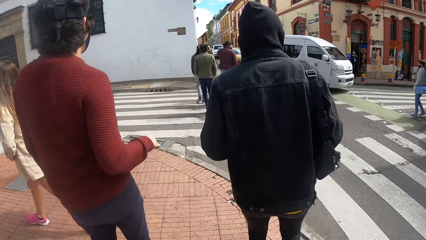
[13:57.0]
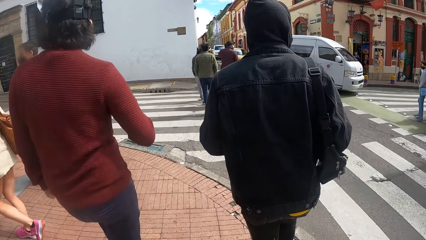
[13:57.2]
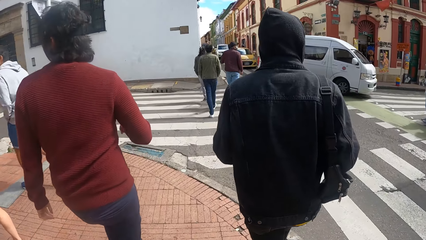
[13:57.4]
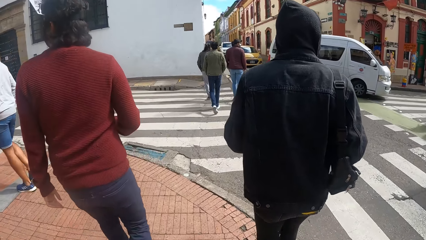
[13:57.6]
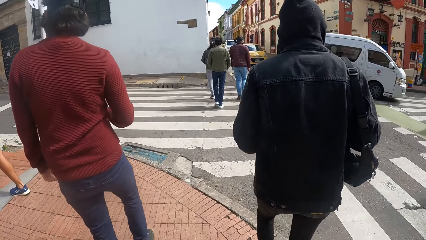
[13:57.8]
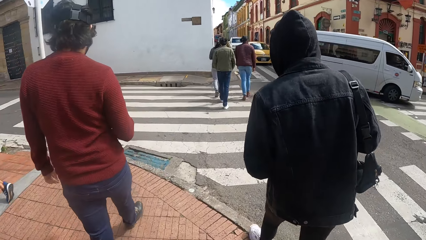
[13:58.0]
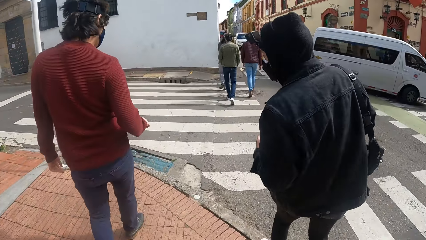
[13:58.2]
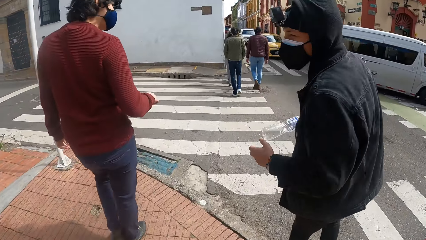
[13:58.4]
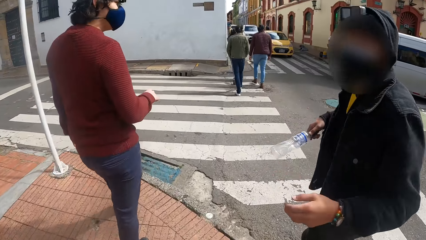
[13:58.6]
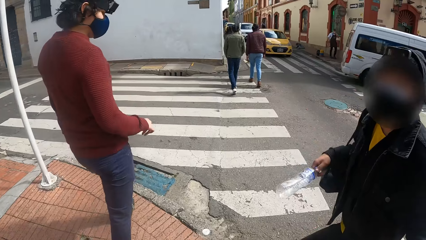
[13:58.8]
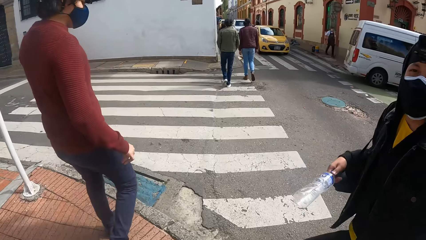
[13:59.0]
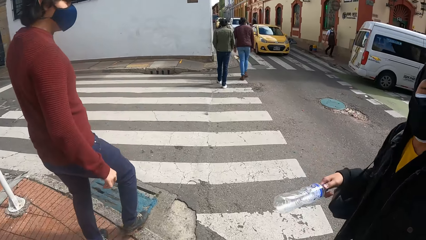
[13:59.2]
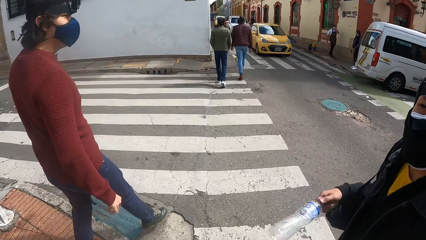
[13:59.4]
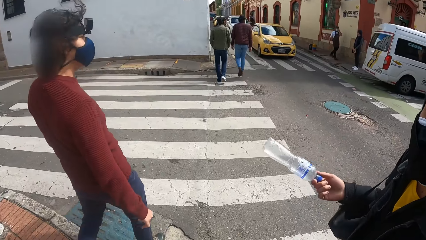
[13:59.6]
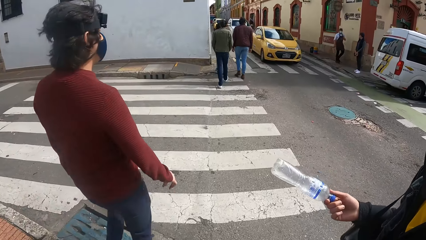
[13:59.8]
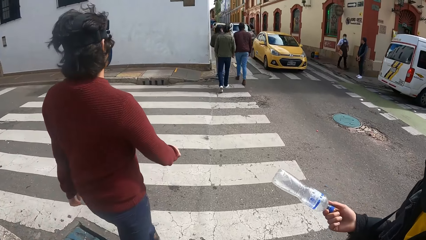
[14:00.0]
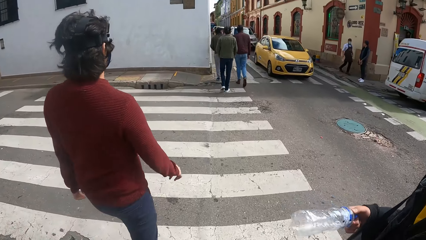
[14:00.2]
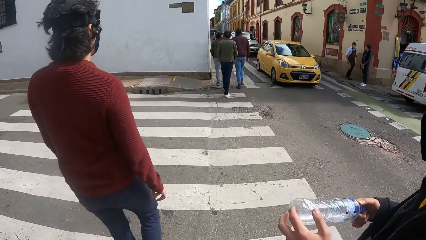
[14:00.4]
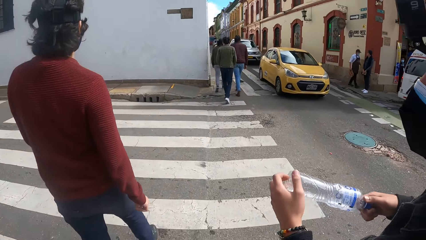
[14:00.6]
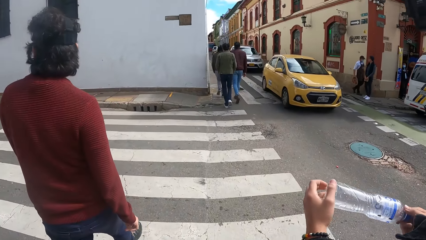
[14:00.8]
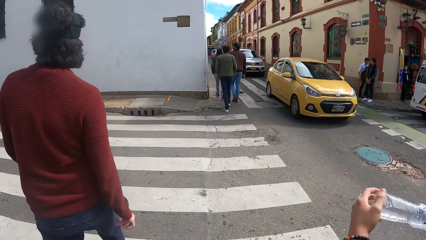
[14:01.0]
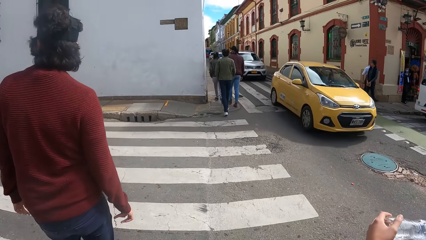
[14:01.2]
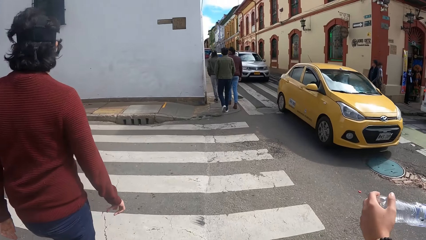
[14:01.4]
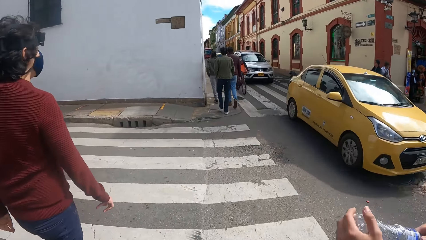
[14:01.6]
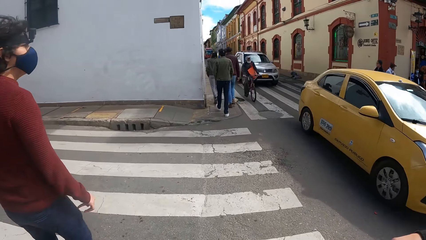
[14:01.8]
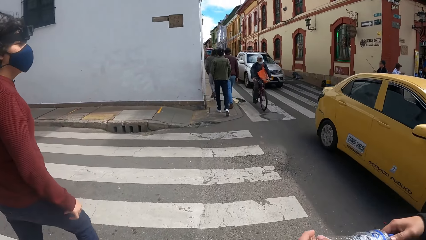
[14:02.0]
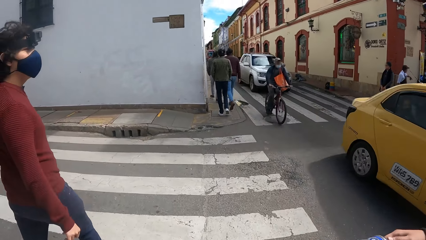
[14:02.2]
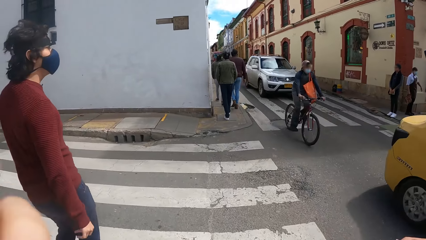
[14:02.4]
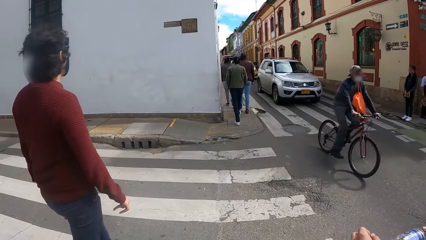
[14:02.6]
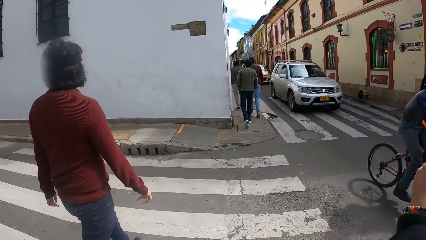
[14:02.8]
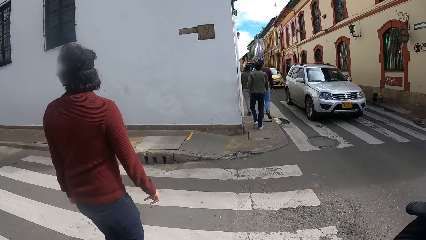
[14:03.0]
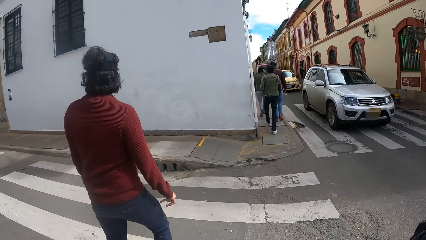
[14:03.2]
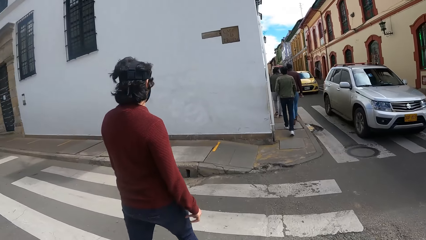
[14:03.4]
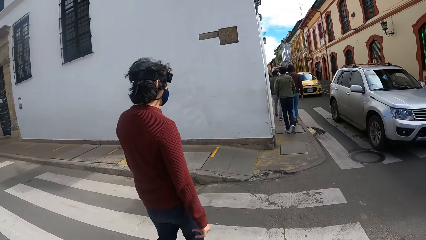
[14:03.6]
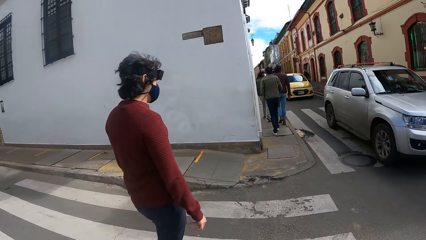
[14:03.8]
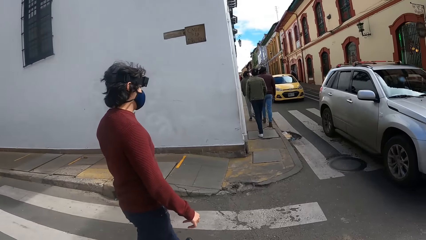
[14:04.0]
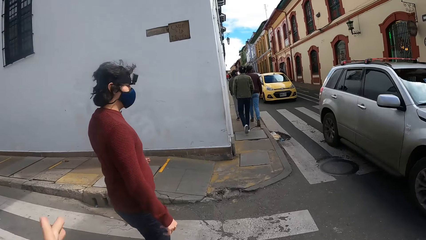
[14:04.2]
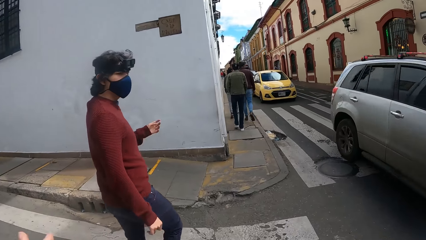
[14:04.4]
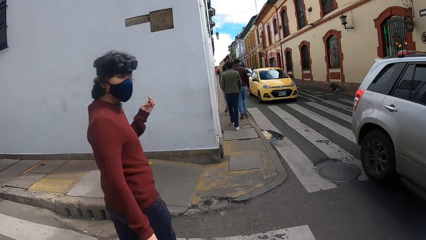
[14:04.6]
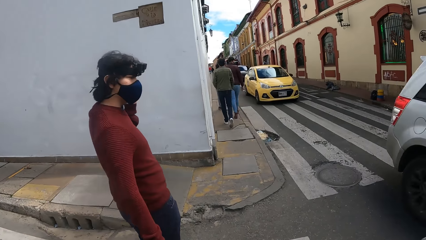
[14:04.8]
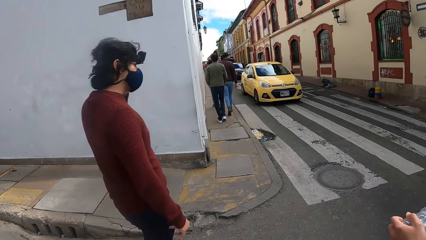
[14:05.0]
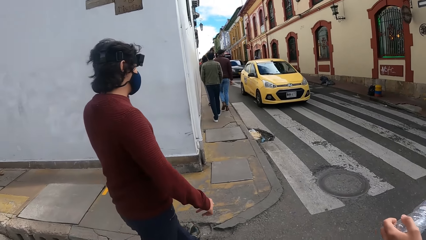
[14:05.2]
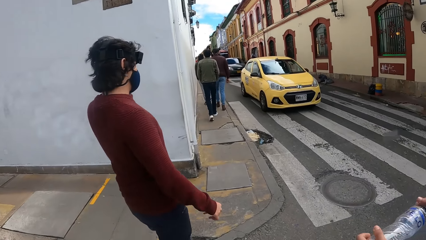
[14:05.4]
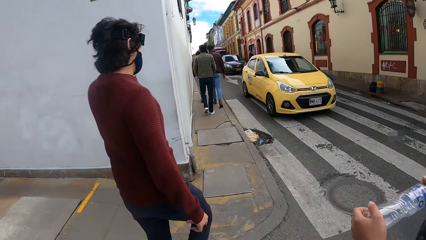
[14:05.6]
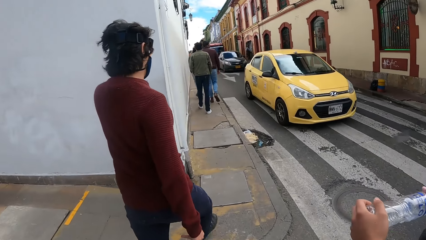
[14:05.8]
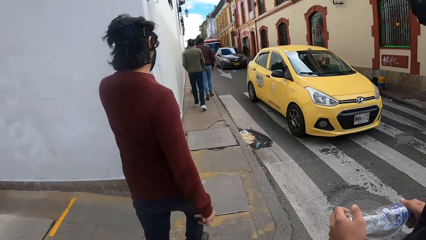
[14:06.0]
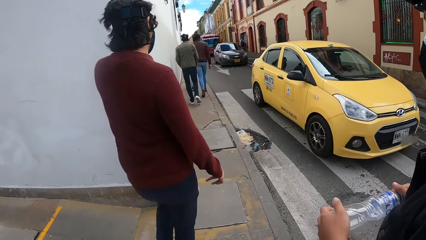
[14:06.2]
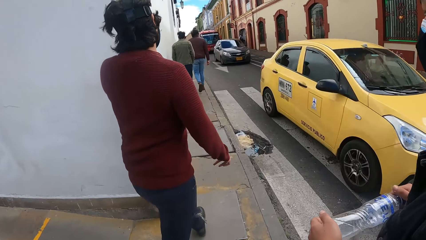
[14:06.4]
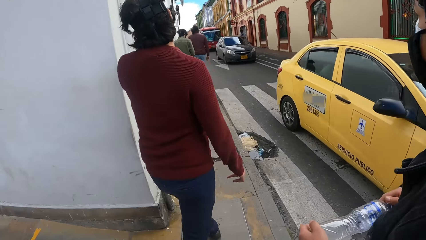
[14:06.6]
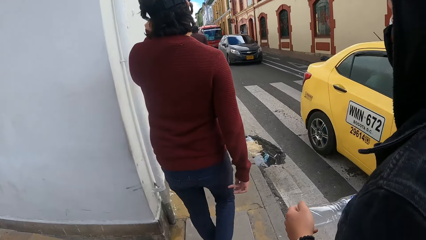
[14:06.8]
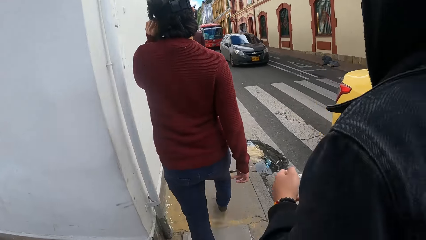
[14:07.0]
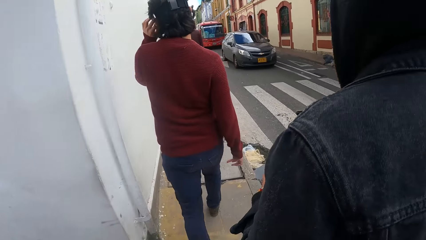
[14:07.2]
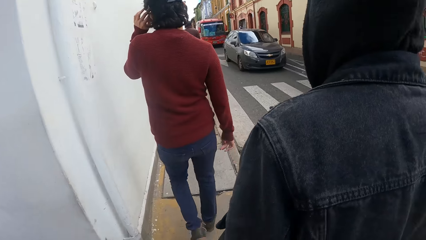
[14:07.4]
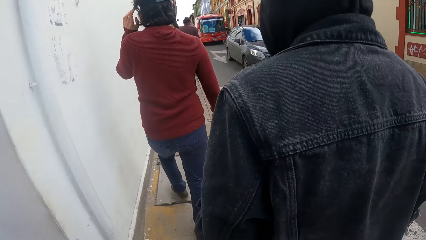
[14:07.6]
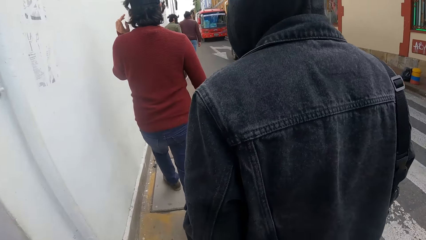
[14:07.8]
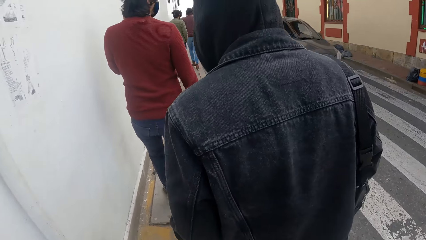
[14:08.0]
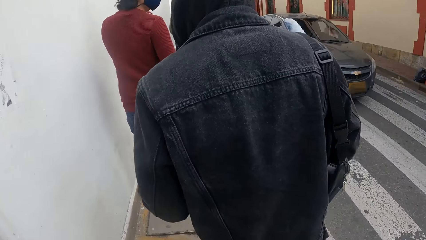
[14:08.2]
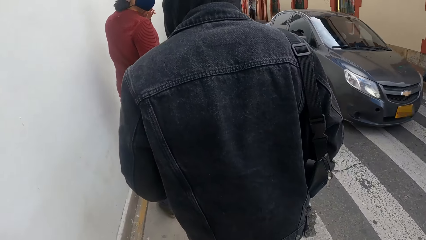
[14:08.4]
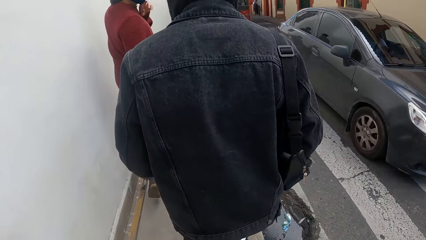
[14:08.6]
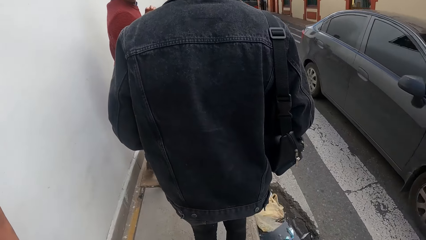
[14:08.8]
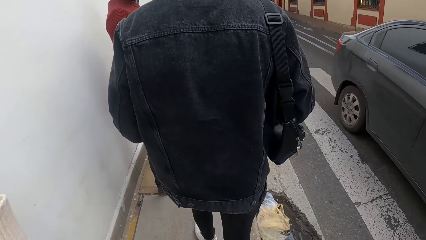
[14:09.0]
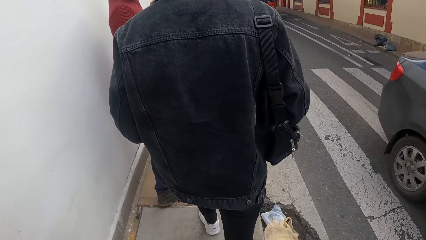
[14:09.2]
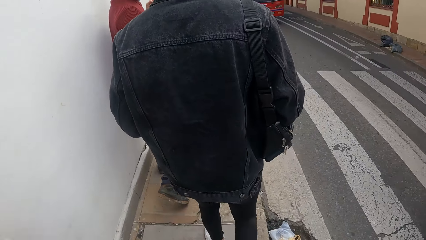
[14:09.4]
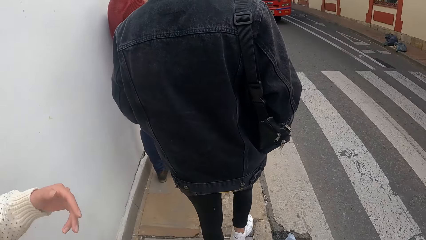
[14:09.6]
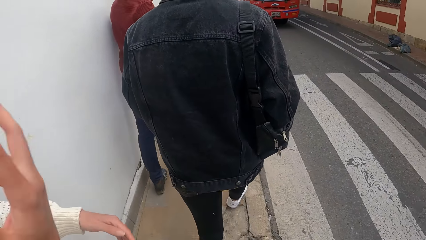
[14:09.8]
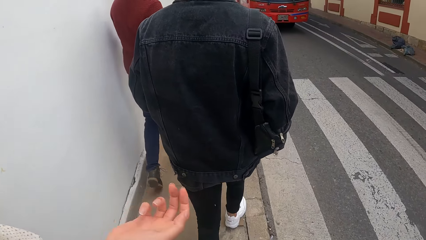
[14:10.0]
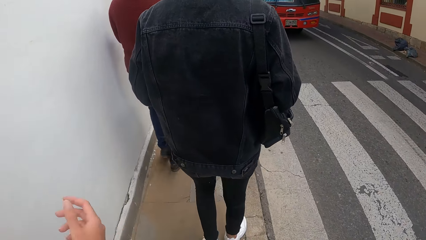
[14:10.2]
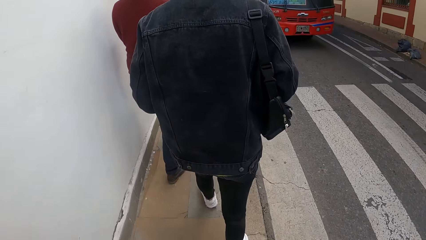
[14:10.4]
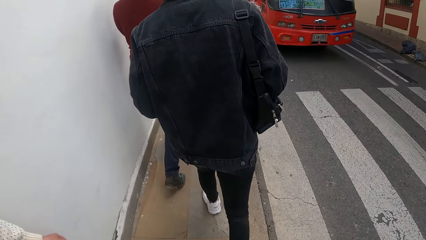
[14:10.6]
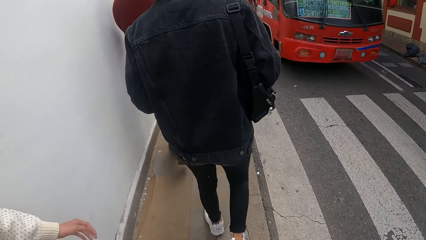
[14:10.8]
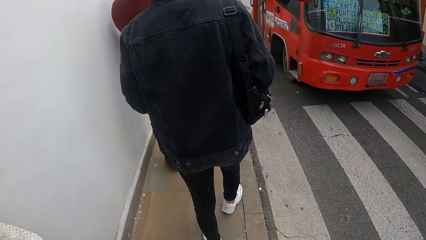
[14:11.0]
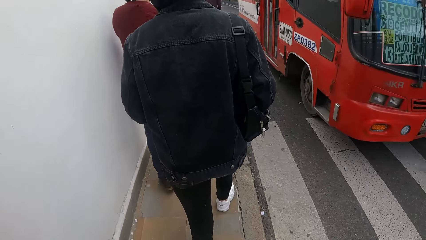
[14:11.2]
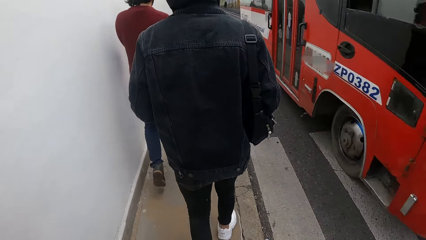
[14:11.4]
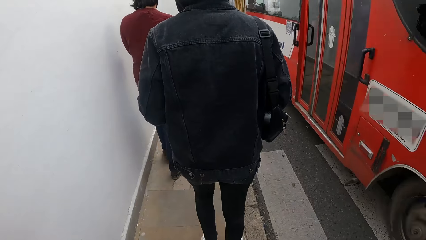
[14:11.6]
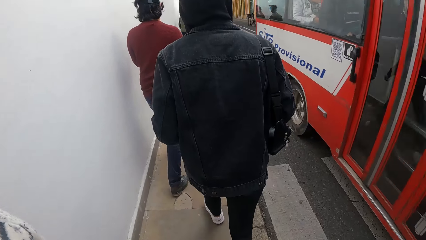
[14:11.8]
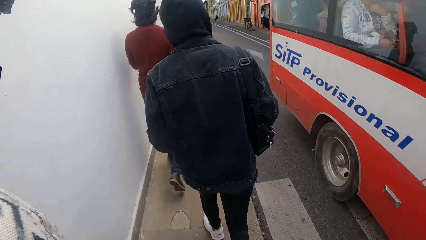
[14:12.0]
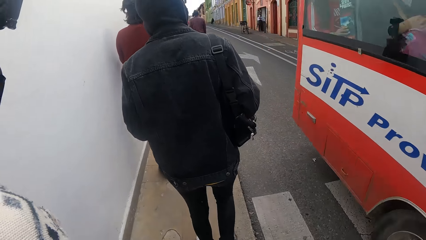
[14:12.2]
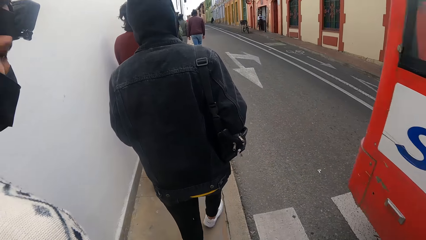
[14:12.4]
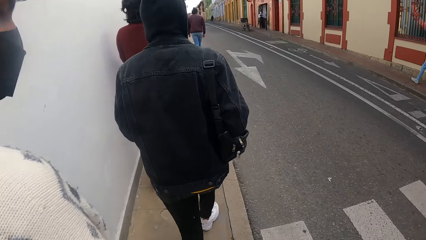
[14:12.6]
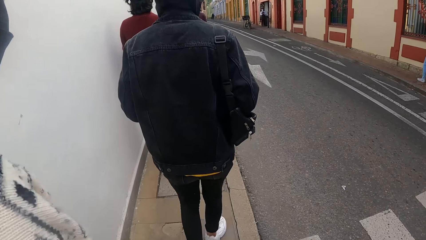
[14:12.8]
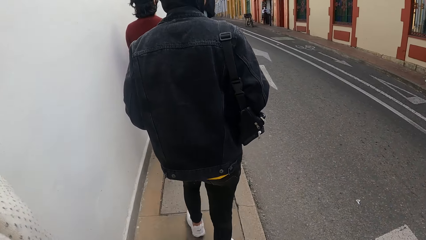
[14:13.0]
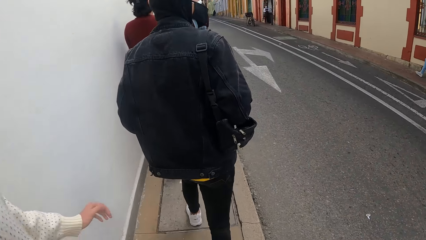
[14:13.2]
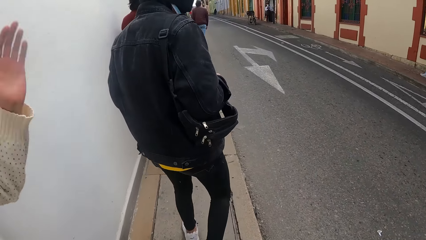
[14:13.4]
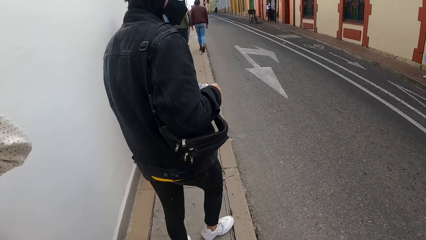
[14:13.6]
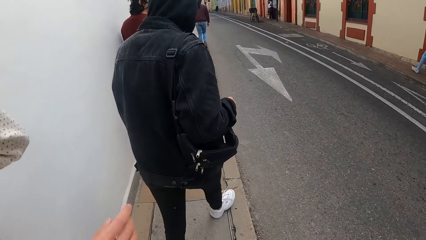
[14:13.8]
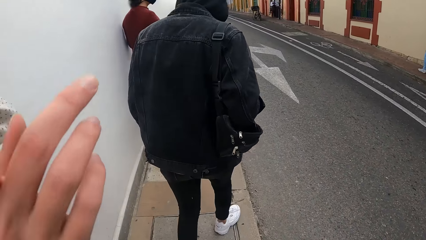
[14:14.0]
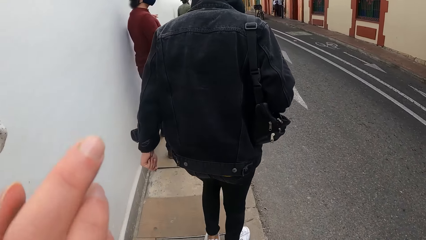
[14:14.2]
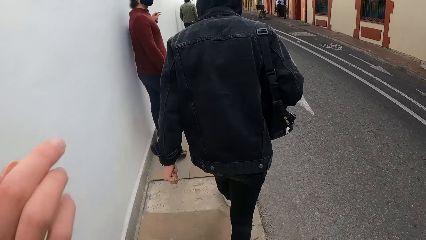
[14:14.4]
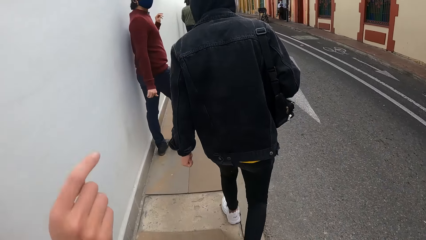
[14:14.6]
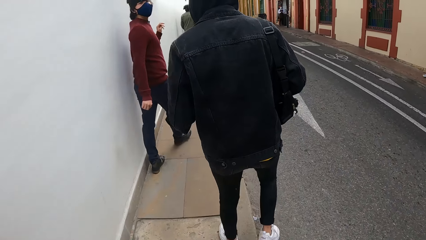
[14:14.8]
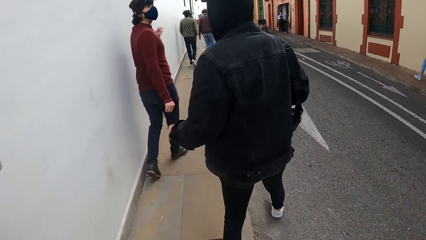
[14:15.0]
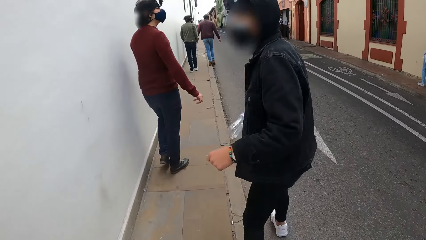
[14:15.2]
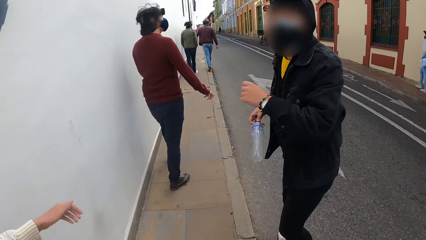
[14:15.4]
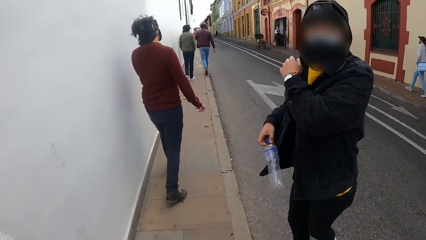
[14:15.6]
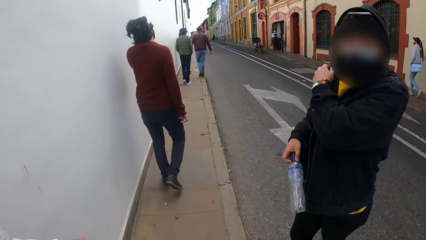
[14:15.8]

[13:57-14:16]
The man holds the bottle in his right hand with his left hand. The camera wearer crosses the road. They move the hand. They walk on the pathway. They interact with the man. The man points a finger.
